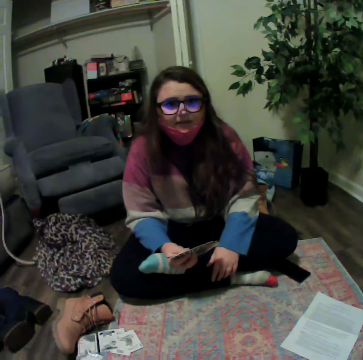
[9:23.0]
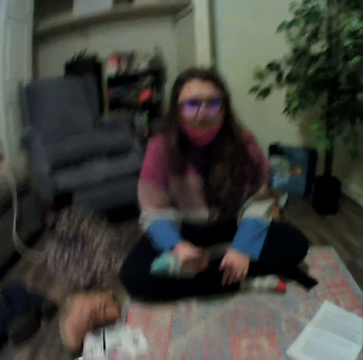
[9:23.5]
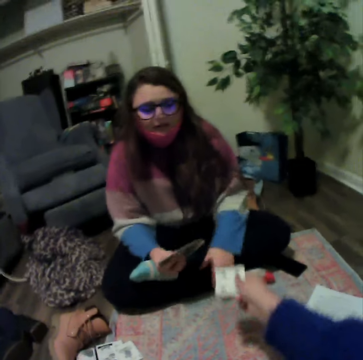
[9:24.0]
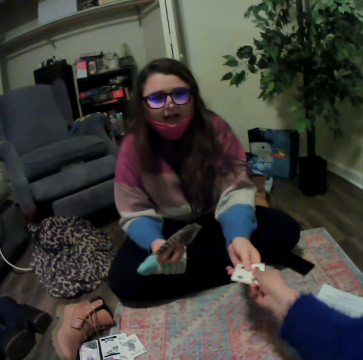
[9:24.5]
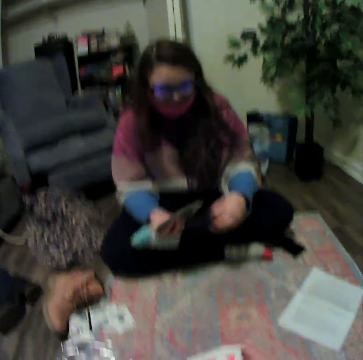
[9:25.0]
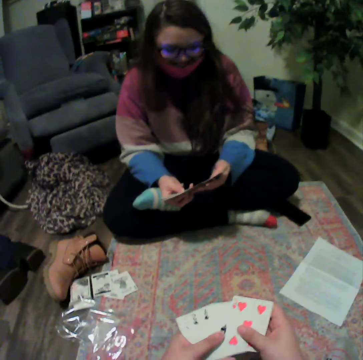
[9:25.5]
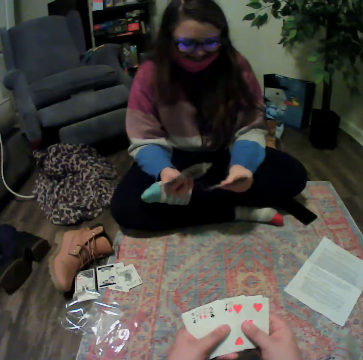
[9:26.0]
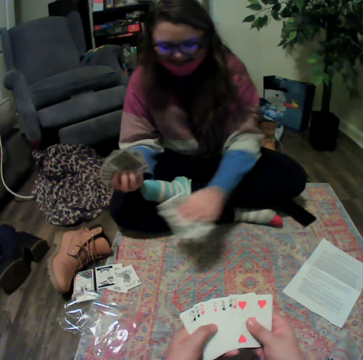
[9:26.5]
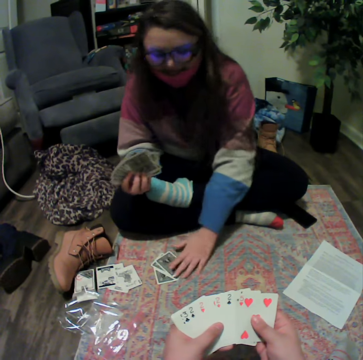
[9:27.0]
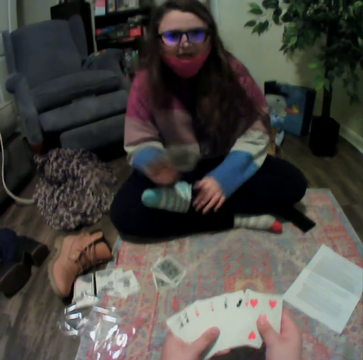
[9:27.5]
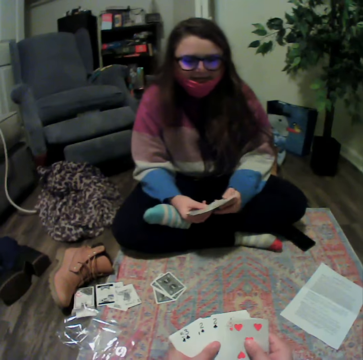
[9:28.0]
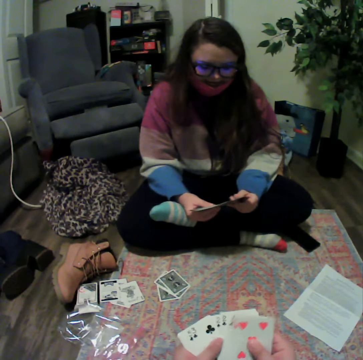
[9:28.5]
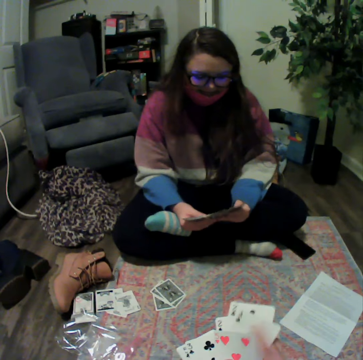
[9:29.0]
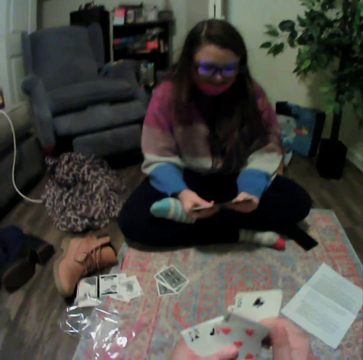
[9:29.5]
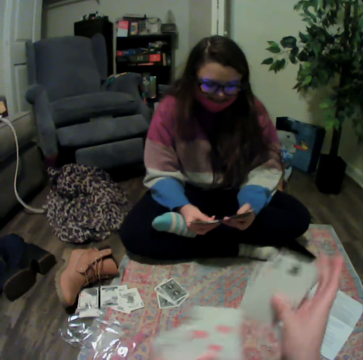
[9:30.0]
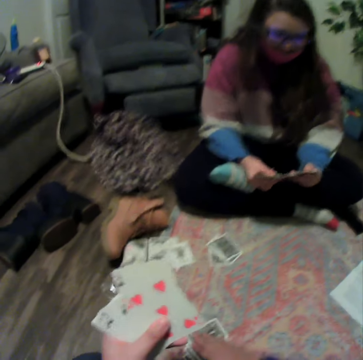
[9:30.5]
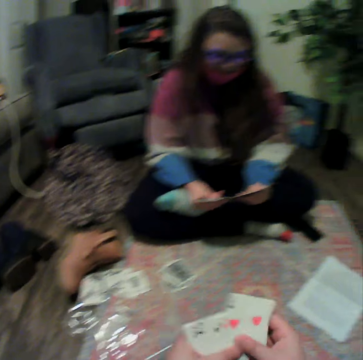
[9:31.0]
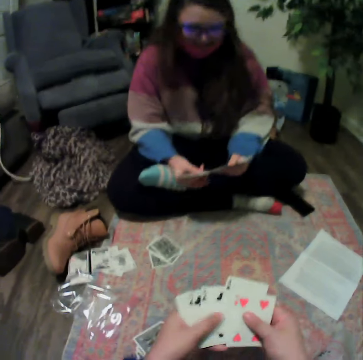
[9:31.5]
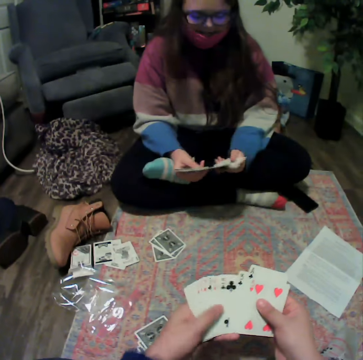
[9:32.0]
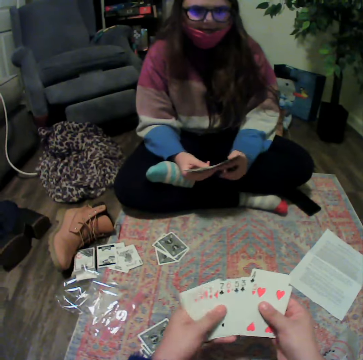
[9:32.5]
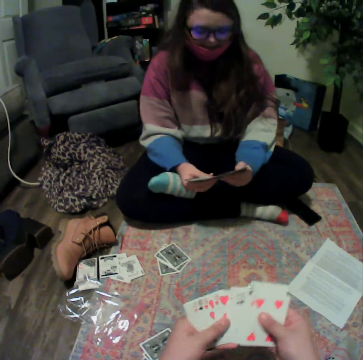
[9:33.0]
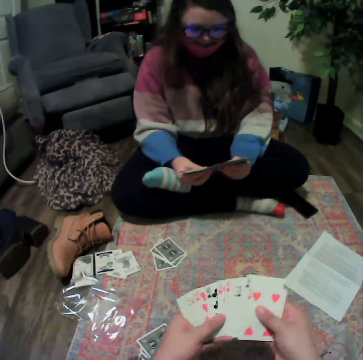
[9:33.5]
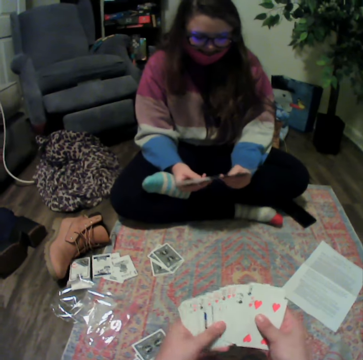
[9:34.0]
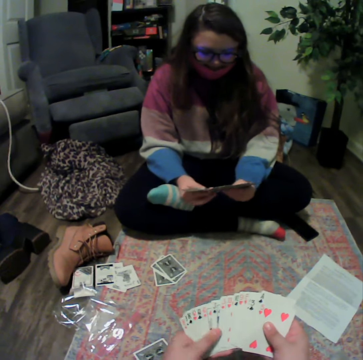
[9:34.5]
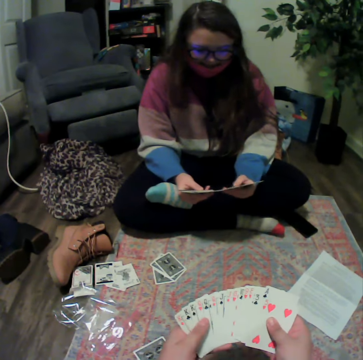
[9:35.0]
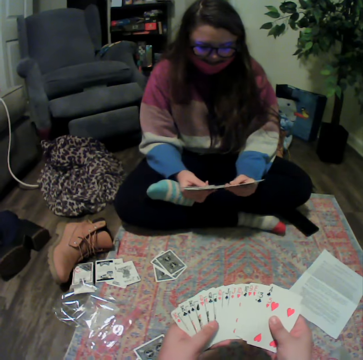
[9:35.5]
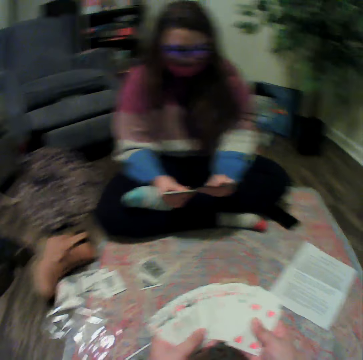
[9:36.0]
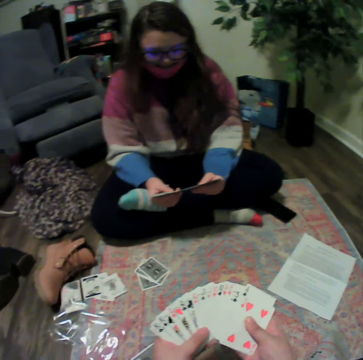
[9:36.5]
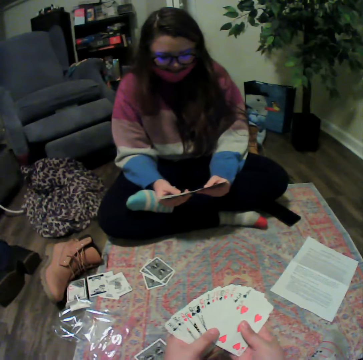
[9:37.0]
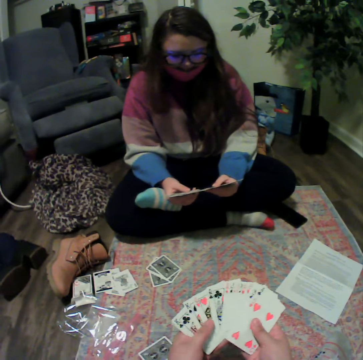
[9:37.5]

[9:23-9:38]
The camera wearer gives a lady the card. They reshuffle the cards. The lady places the cards on the table. The camera wearer reshuffles the cards. They place the cards on the table. They reshuffle the cards. The lady reshuffles the cards. The camera wearer reshuffles the cards.

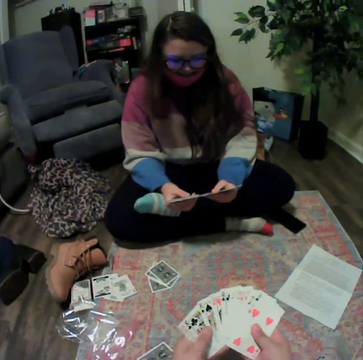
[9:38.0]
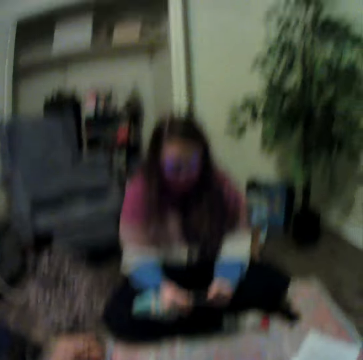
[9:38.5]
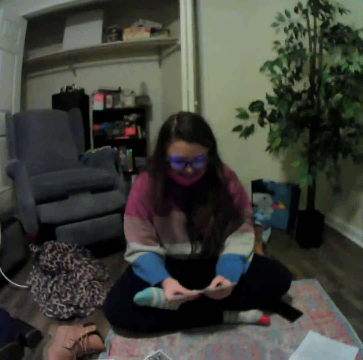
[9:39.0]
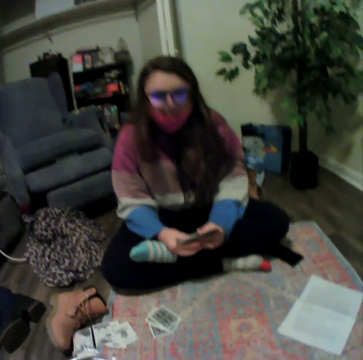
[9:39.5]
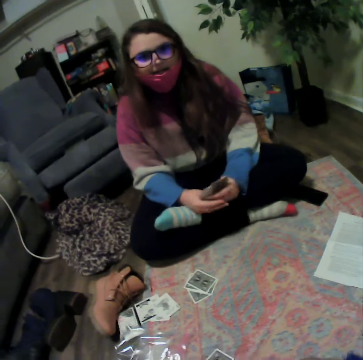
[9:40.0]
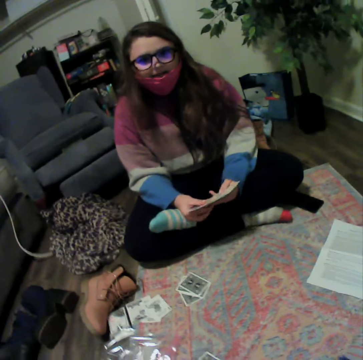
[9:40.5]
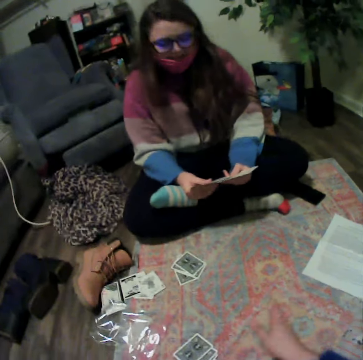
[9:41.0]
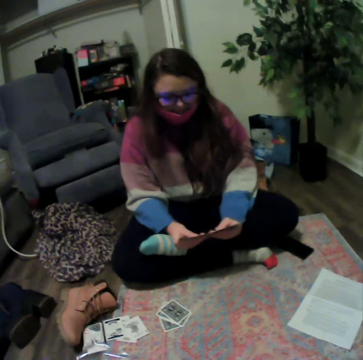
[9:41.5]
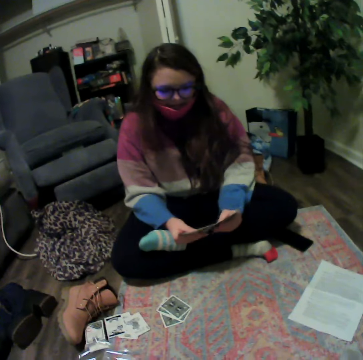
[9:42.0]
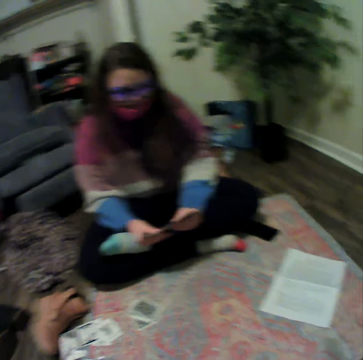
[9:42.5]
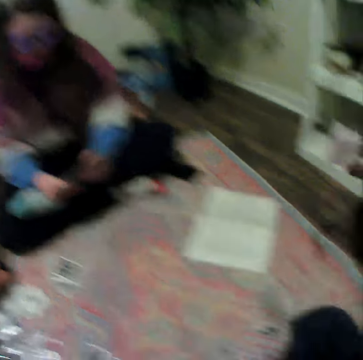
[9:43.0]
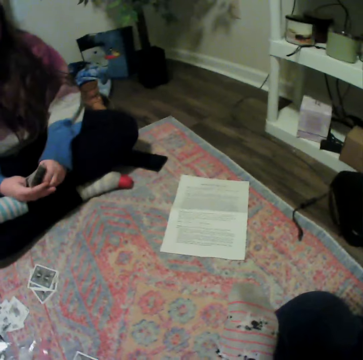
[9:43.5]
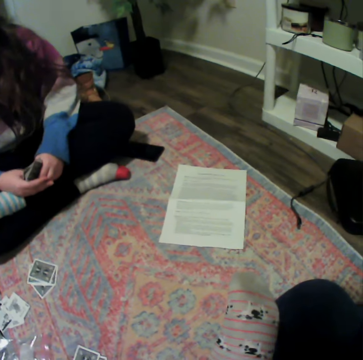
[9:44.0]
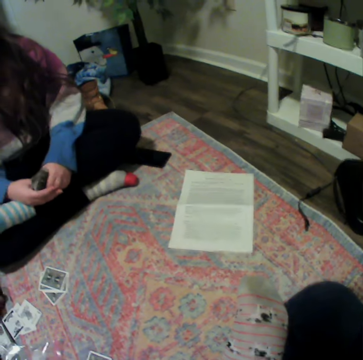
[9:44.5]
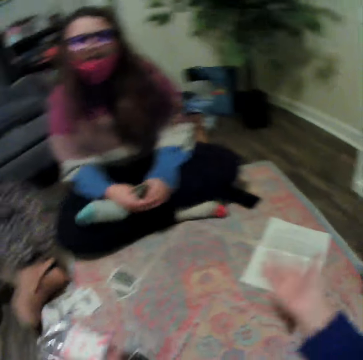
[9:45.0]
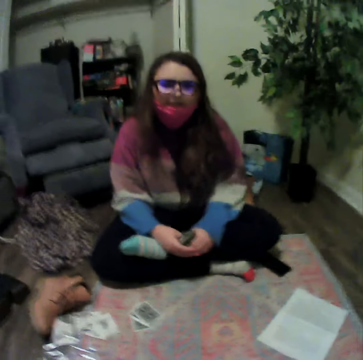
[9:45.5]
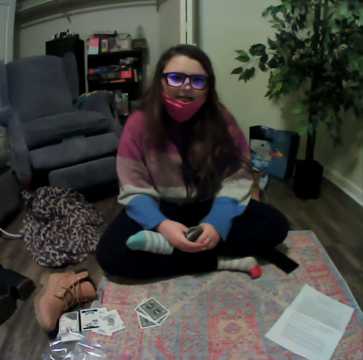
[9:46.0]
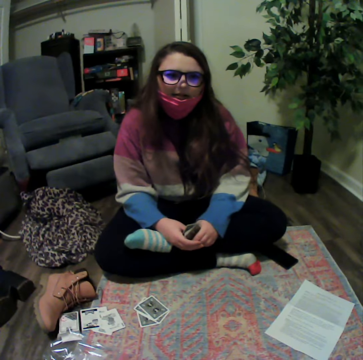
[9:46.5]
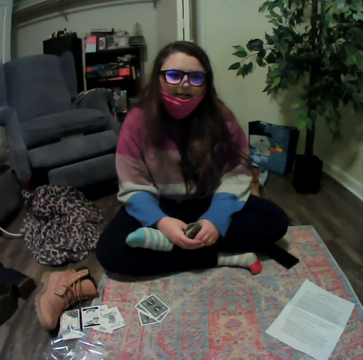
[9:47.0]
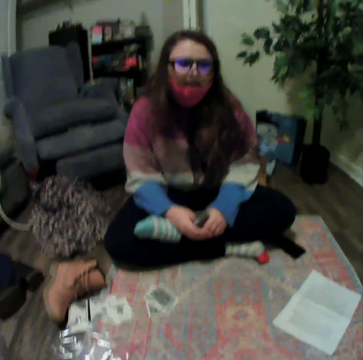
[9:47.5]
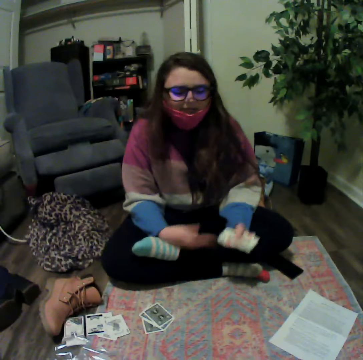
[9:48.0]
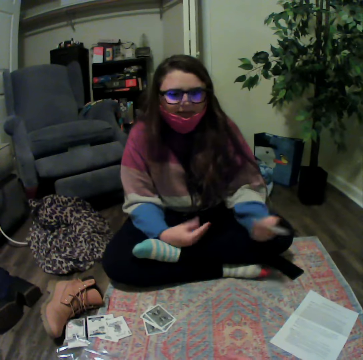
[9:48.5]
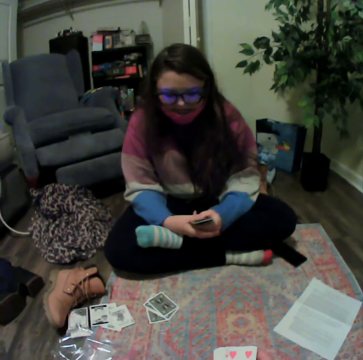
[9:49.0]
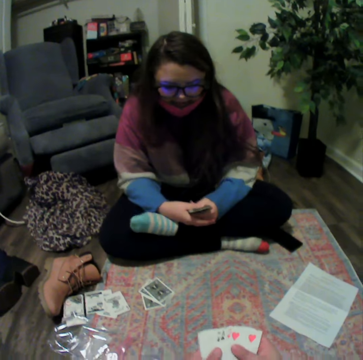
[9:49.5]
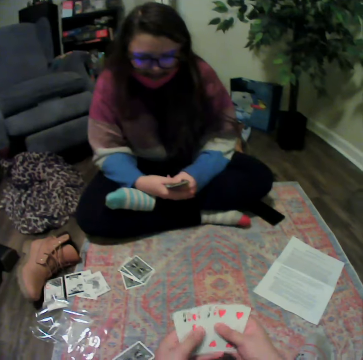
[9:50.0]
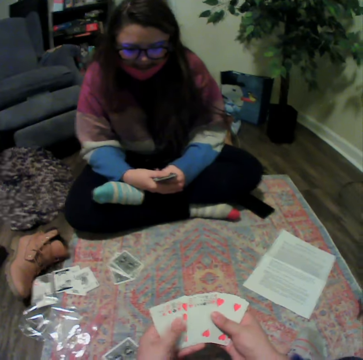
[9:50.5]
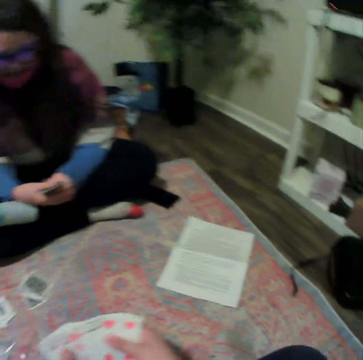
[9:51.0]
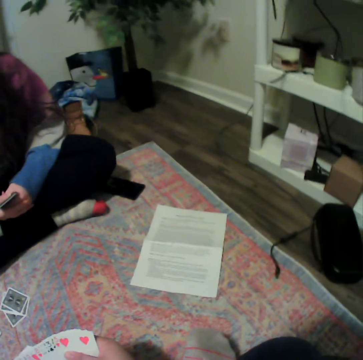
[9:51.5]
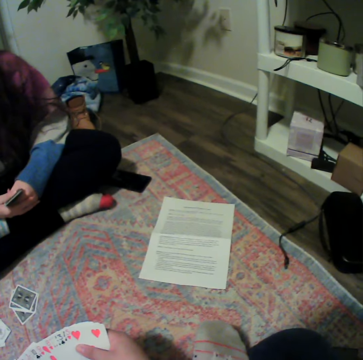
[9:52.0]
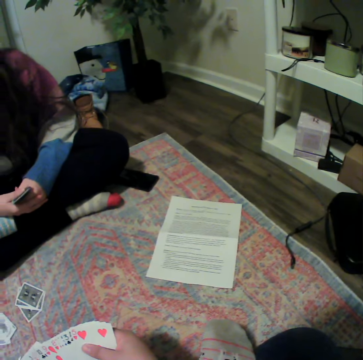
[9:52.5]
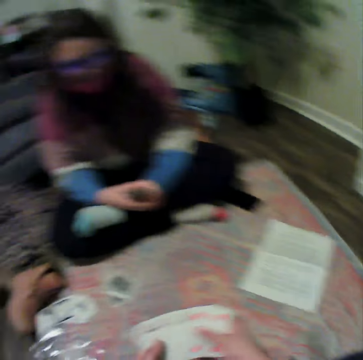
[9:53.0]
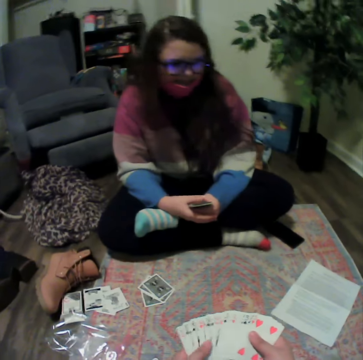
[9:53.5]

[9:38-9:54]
A lady reshuffles the cards. The camera wearer stretches his hands. He talks with the lady. The lady talks with the camera wearer. The camera wearer reshuffles the cards.

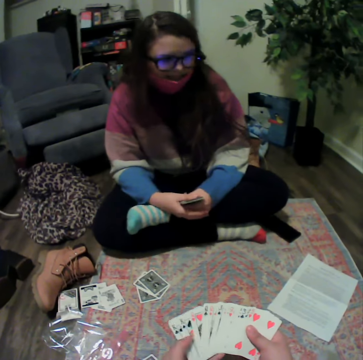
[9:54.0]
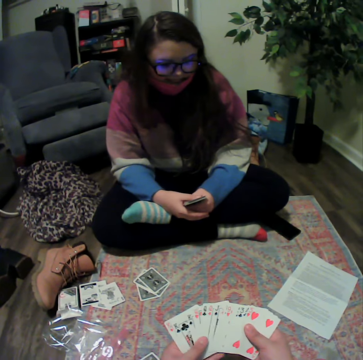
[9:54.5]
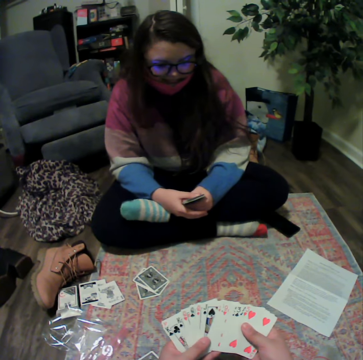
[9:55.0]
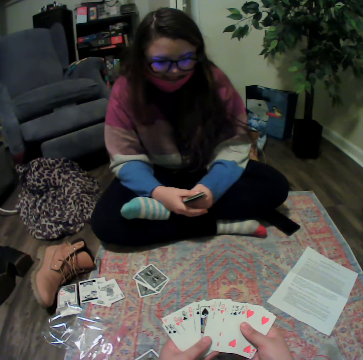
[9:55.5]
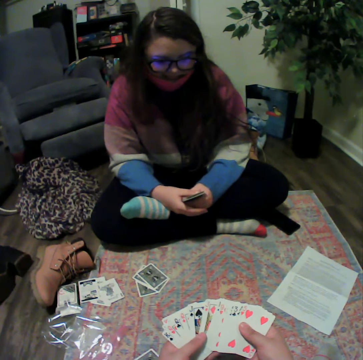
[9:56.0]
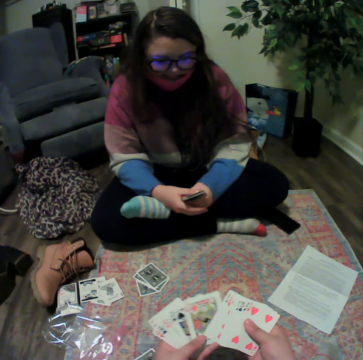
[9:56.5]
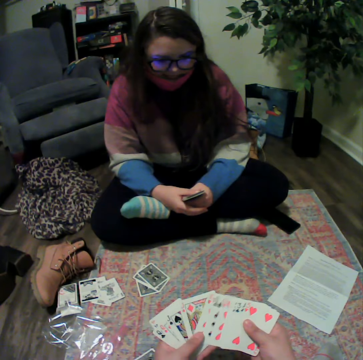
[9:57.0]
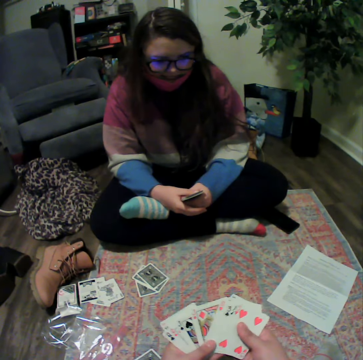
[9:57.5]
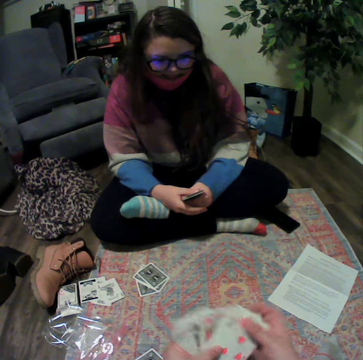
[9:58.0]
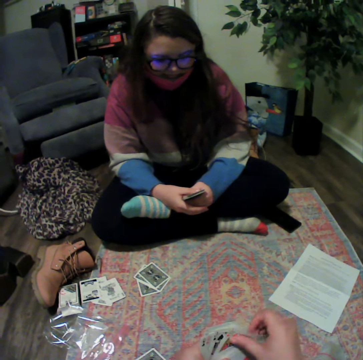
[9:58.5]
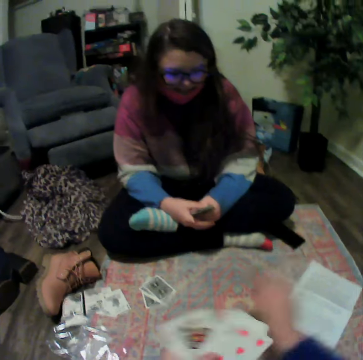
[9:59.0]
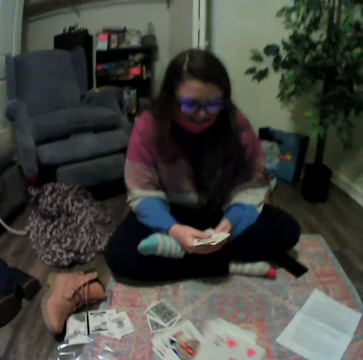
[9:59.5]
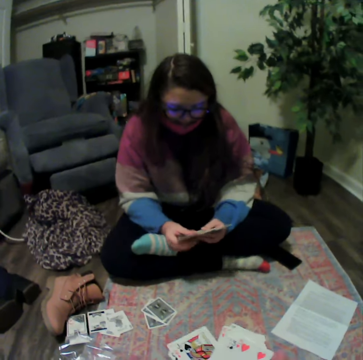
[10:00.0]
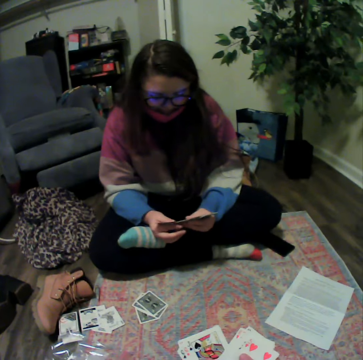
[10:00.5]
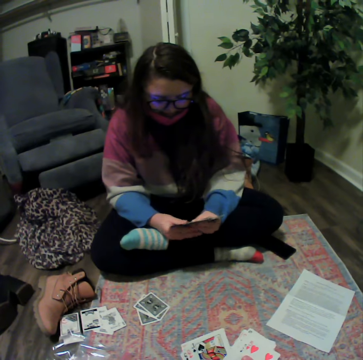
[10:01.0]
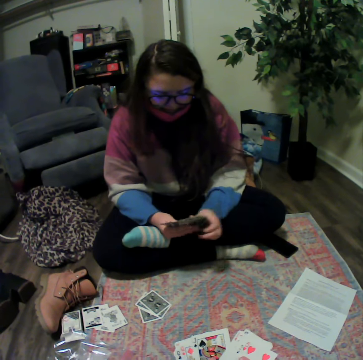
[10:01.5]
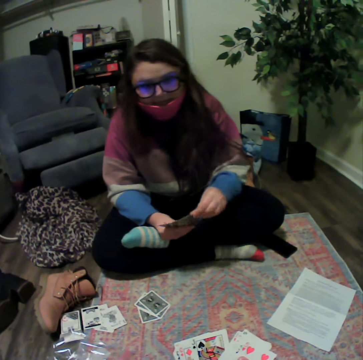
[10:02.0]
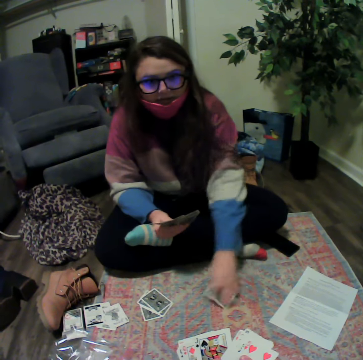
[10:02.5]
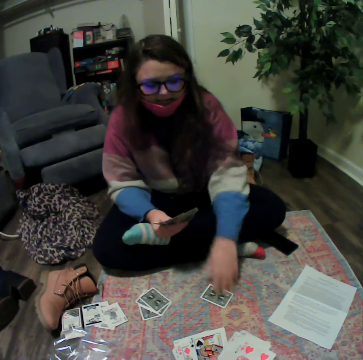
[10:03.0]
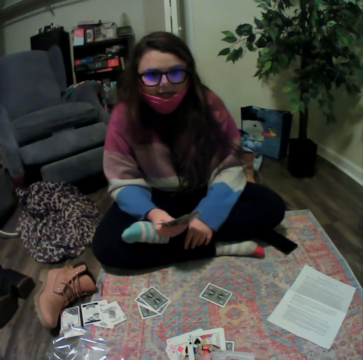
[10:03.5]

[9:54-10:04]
The camera wearer plays the card game. They place the card on the table. A lady reshuffles the cards. The lady plays the card.
